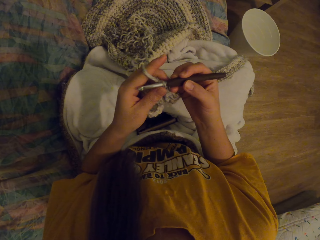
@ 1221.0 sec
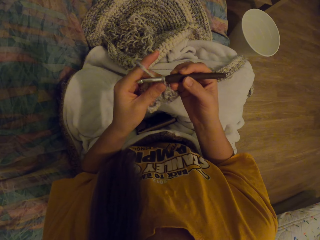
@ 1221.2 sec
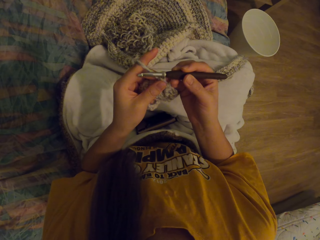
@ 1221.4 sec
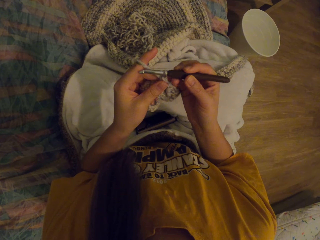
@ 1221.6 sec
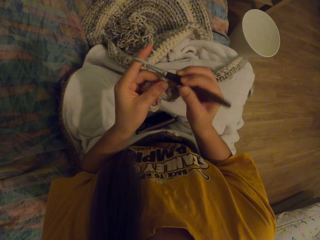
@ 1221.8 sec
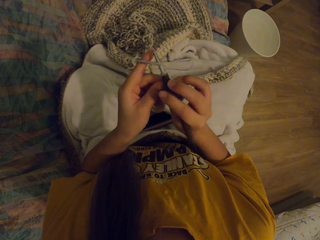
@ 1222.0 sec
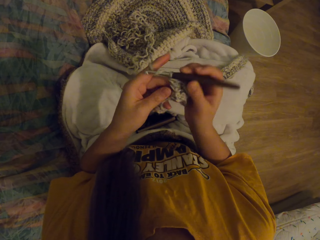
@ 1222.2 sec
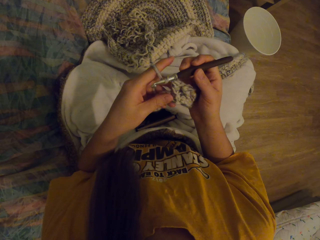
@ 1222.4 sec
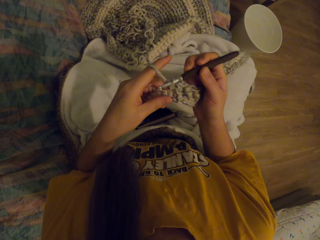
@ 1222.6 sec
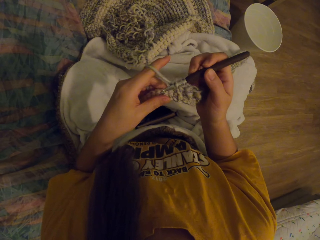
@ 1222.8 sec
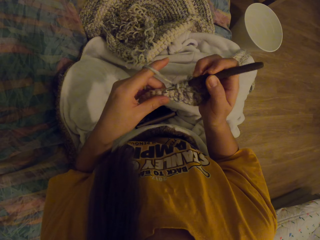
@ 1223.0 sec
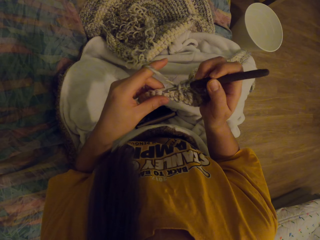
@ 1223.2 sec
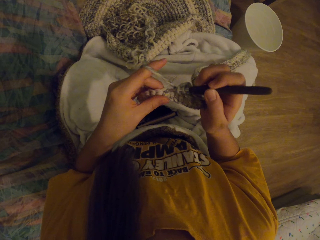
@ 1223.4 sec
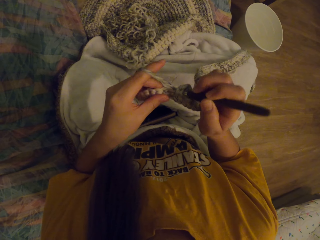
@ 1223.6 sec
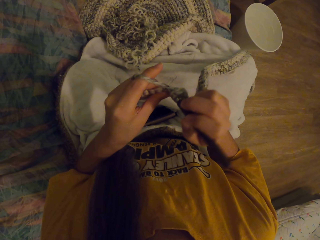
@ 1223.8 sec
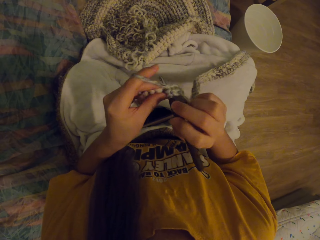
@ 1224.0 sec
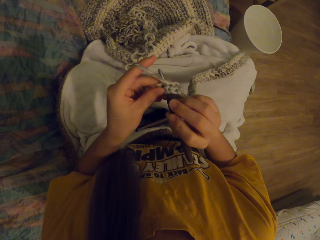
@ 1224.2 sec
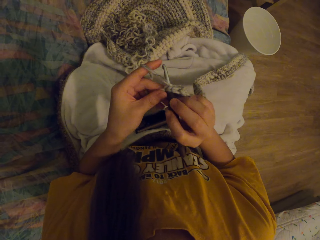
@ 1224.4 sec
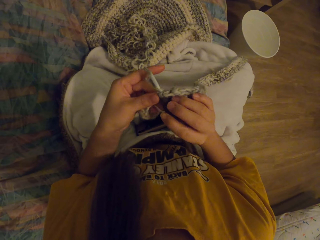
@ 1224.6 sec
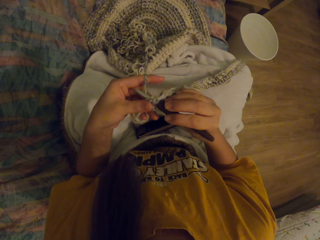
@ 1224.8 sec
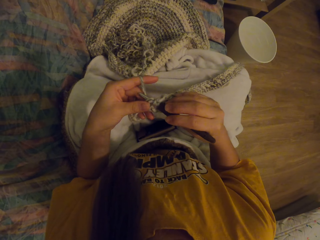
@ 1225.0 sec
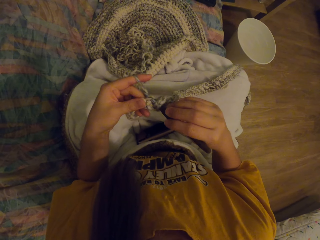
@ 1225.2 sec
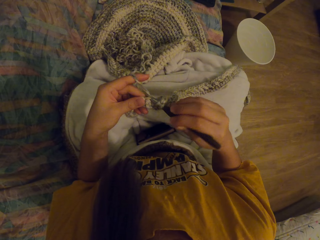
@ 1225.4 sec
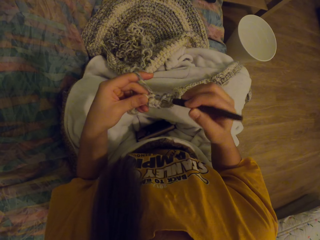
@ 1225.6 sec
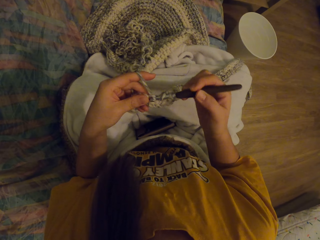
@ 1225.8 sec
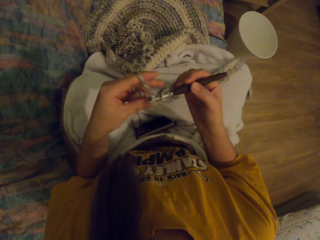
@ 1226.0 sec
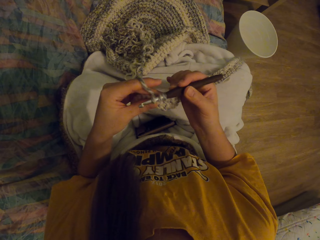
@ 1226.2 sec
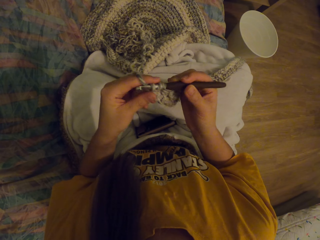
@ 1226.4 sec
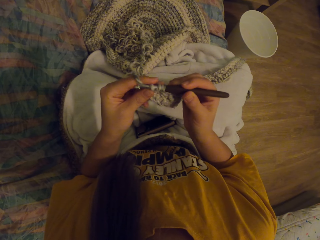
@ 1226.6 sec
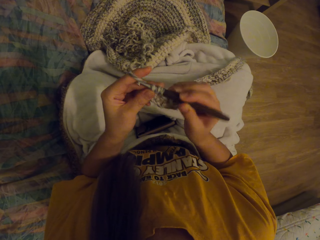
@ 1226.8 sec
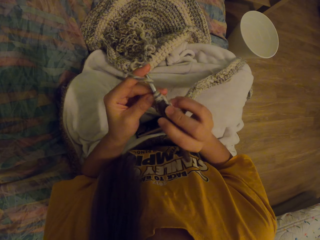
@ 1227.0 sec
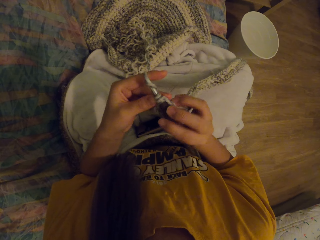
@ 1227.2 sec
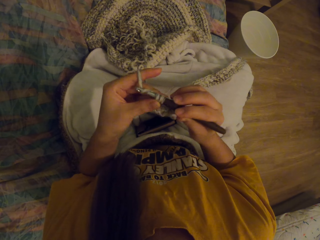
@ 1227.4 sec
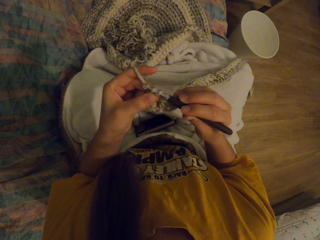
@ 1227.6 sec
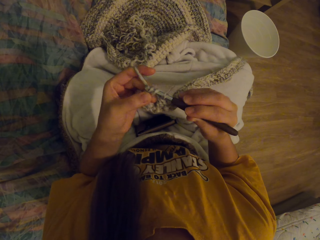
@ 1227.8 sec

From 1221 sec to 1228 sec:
The camera wearer knits the fabric with the crochet.

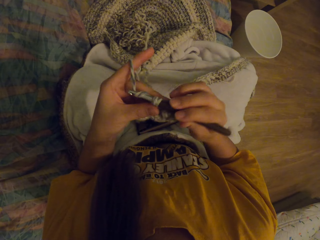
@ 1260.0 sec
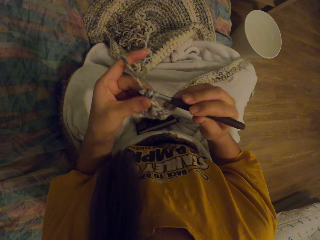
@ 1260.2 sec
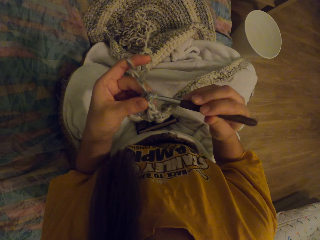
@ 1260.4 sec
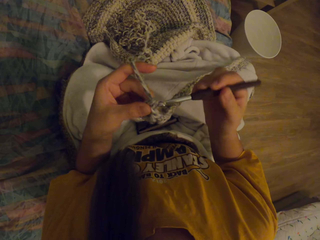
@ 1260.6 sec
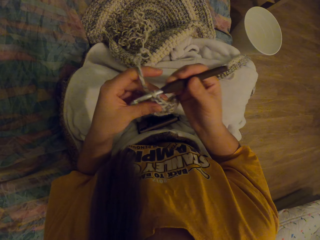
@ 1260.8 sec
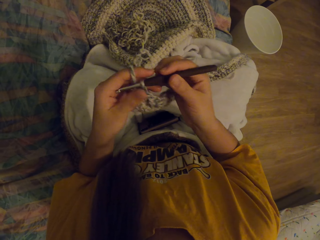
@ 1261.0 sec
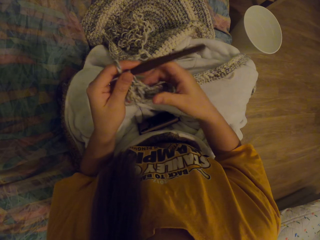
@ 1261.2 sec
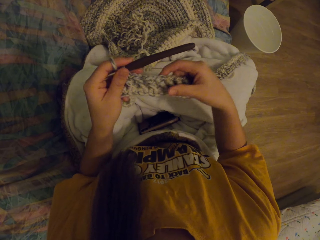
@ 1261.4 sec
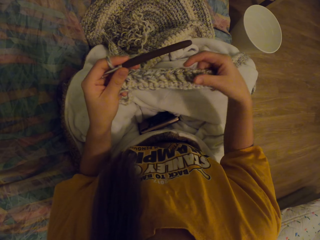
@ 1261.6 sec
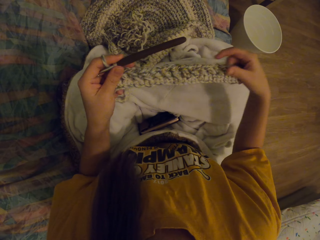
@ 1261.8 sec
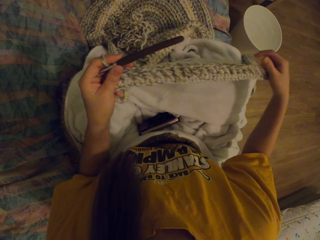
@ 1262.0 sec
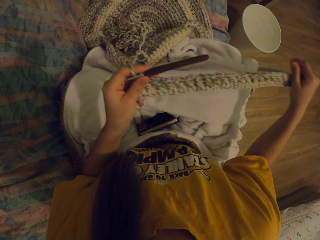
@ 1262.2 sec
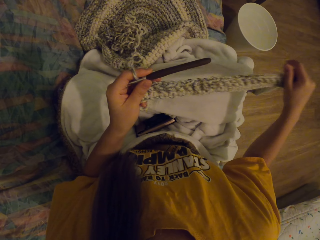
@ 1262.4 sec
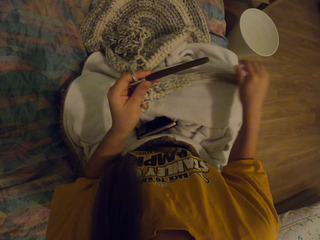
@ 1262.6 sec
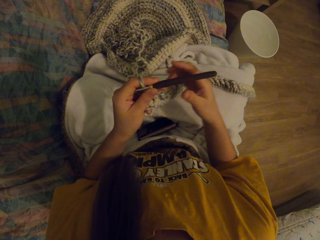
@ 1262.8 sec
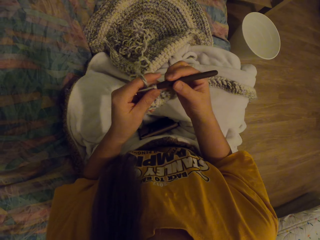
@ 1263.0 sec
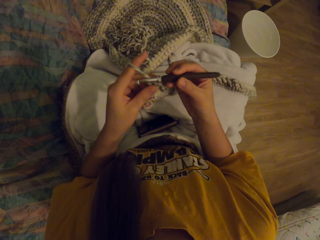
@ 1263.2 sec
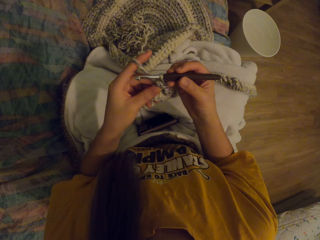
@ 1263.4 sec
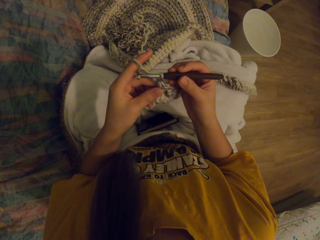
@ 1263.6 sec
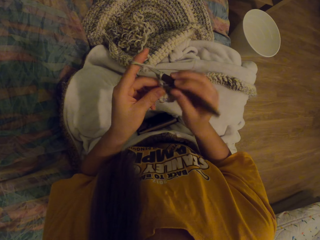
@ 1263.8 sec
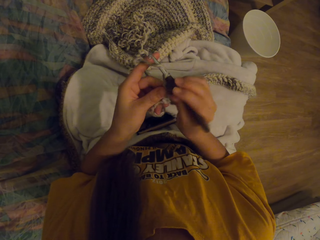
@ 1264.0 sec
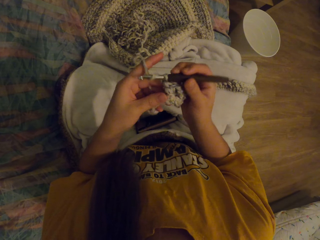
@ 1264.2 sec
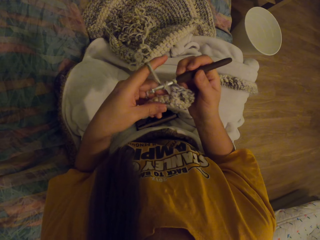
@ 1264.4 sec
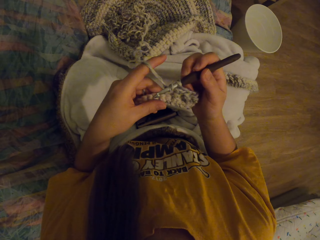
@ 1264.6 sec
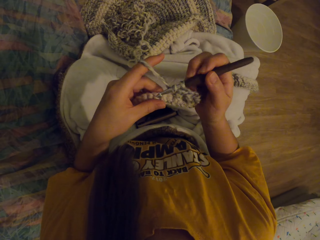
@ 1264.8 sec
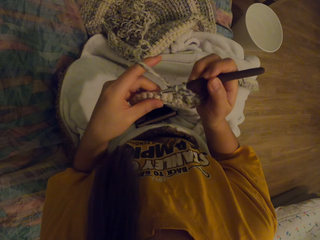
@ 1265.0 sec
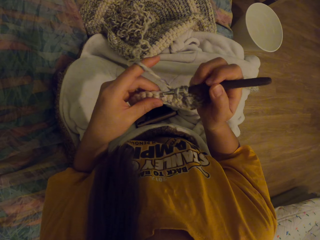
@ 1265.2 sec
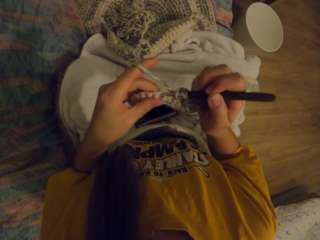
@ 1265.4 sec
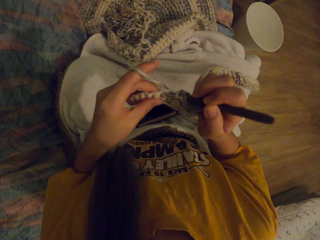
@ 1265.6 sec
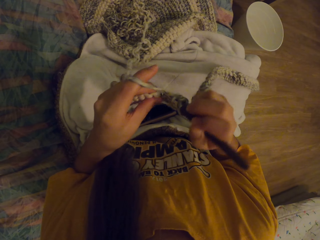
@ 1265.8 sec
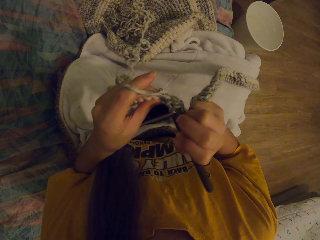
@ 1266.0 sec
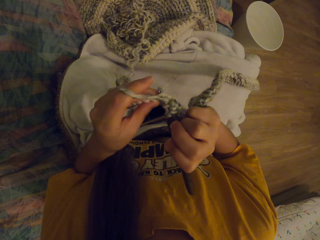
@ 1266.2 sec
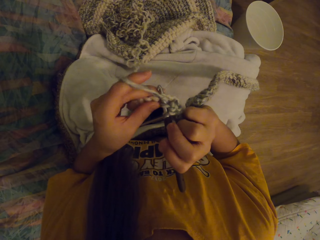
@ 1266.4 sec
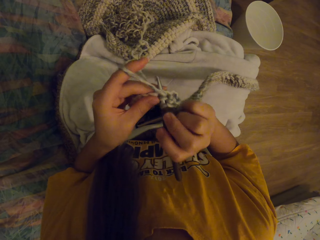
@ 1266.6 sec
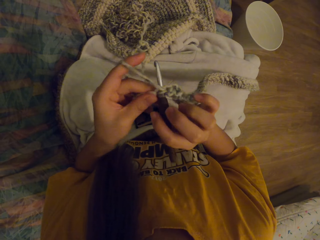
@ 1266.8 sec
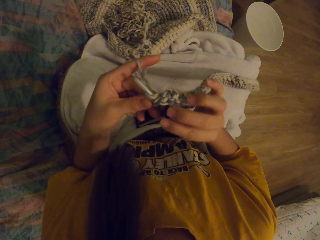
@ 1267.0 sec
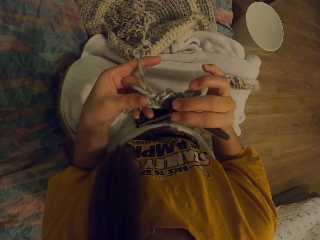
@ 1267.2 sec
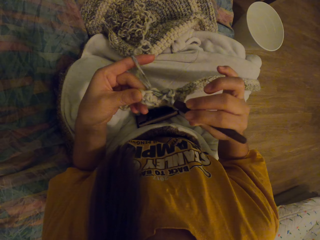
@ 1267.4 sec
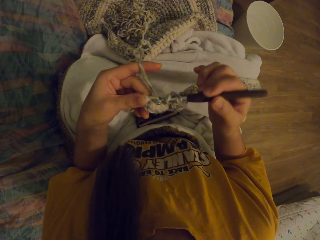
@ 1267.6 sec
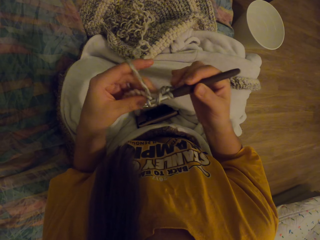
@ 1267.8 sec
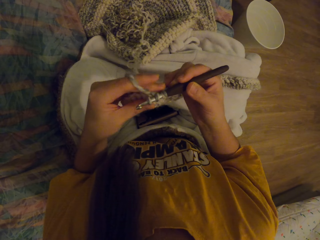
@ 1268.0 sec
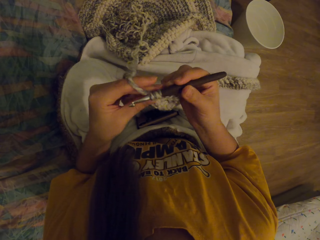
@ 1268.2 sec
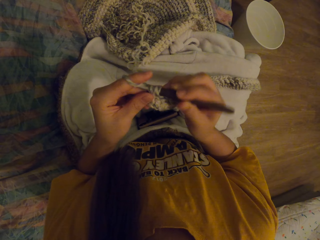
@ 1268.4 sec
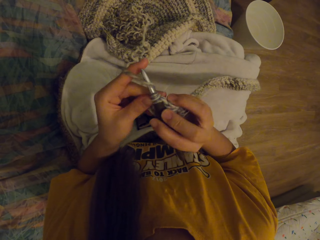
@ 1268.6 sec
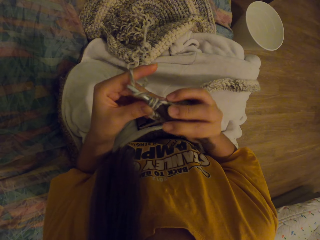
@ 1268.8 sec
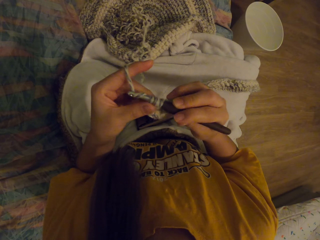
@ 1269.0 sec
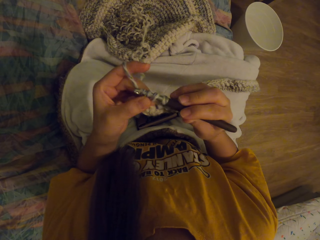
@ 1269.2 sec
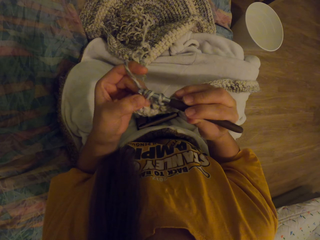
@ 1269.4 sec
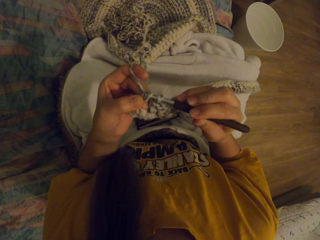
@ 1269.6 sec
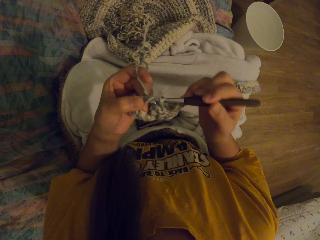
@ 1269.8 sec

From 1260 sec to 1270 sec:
The camera wearer straightens the fabric. They knit the fabric with the crochet.

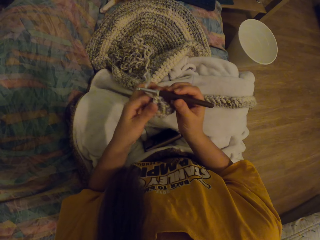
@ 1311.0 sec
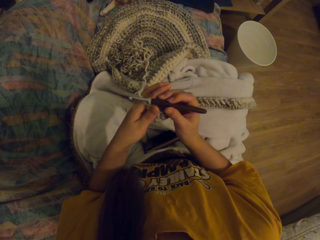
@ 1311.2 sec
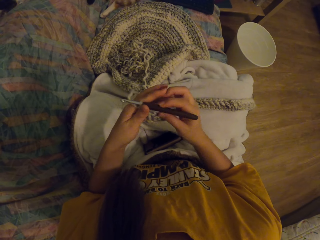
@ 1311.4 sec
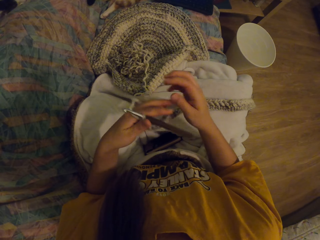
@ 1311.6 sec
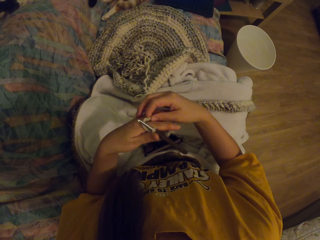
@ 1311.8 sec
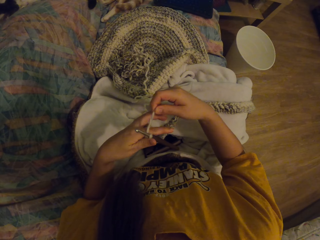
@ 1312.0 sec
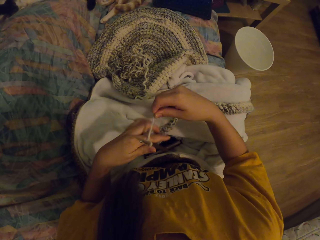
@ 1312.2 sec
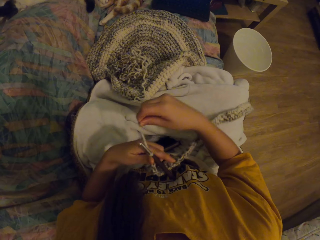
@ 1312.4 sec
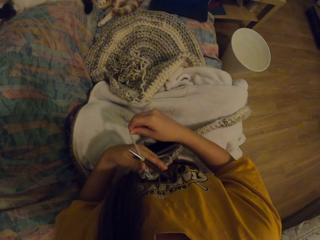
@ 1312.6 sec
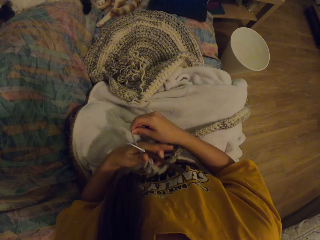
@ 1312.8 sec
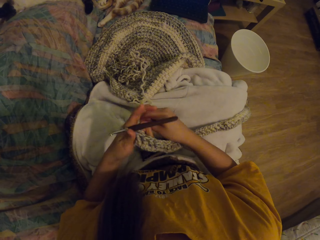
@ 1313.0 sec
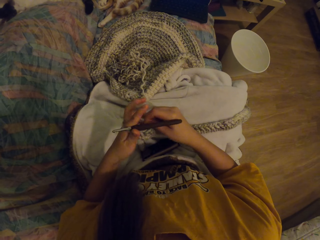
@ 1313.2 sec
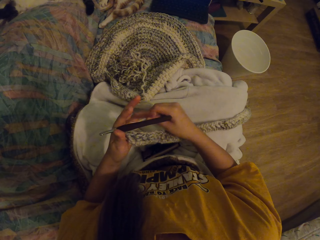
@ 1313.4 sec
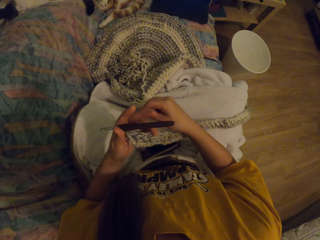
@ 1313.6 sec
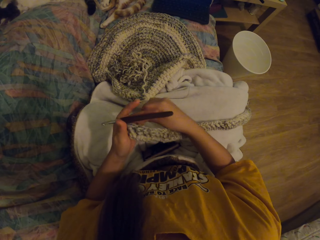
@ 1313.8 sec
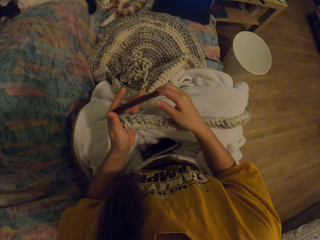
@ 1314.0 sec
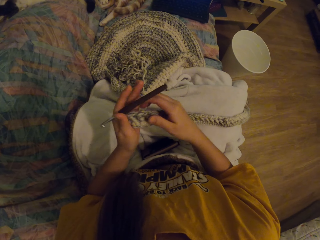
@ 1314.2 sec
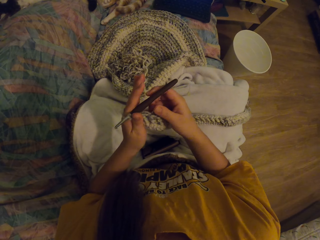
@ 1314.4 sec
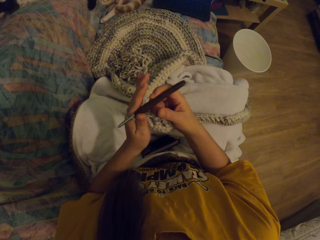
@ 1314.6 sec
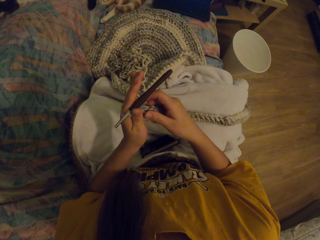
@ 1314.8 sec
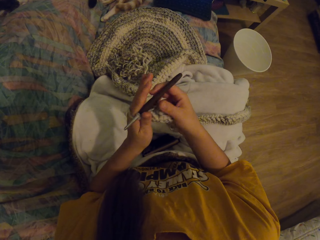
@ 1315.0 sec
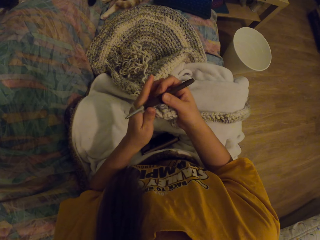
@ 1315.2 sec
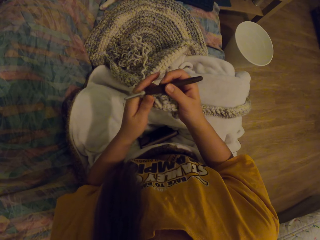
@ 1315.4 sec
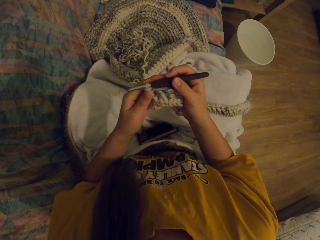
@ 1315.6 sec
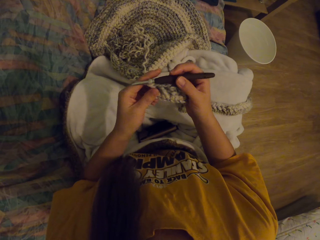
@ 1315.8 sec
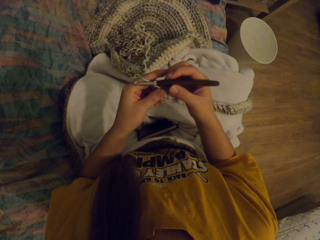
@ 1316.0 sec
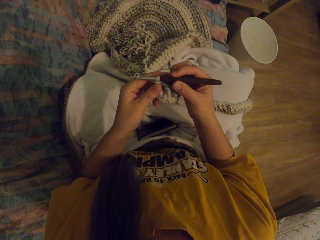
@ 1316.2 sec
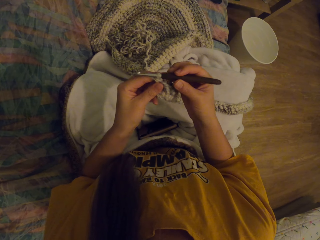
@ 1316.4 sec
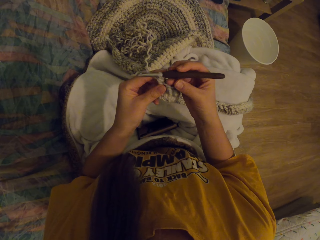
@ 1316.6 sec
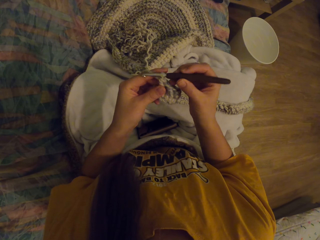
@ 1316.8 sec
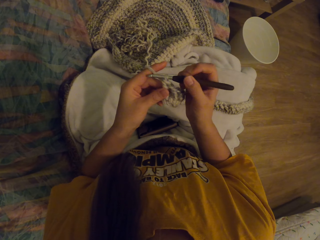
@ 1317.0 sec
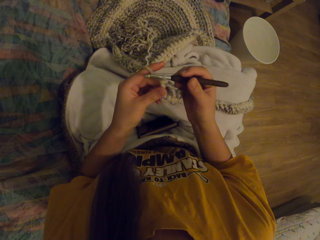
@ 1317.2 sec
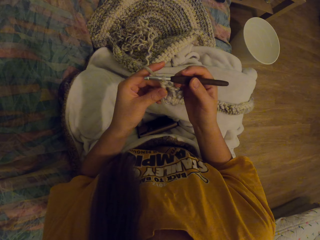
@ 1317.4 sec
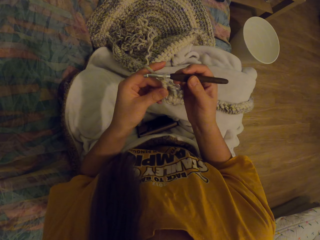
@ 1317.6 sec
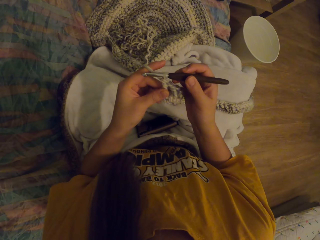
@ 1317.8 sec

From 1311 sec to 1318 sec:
The camera wearer ties thread wool in her fingers.
